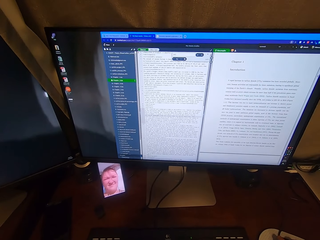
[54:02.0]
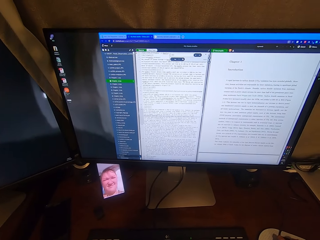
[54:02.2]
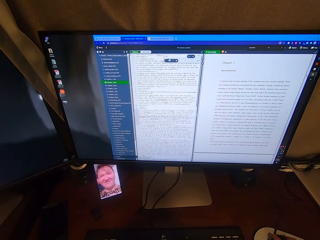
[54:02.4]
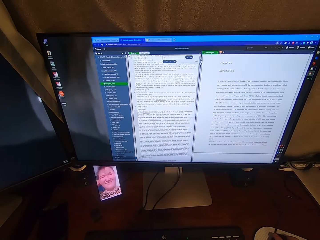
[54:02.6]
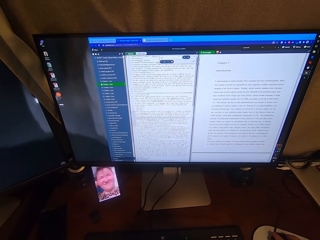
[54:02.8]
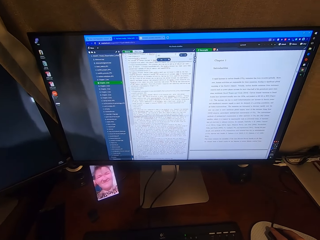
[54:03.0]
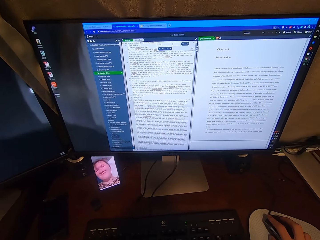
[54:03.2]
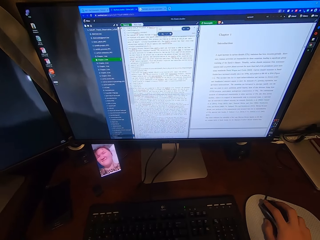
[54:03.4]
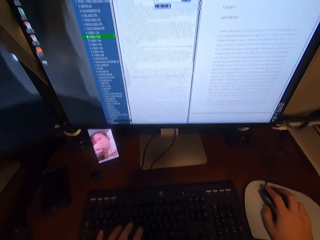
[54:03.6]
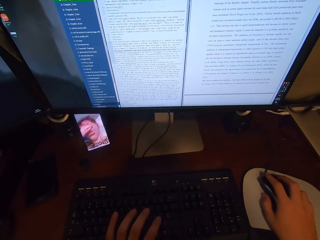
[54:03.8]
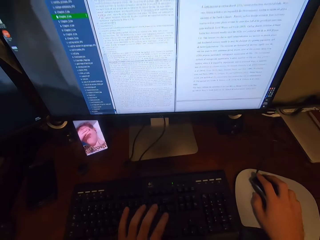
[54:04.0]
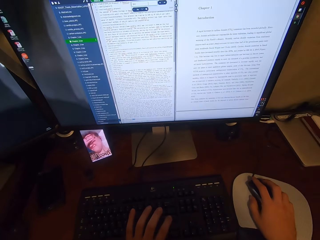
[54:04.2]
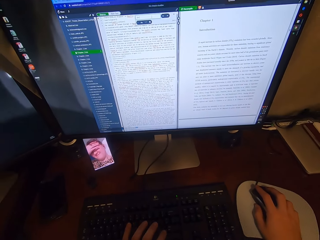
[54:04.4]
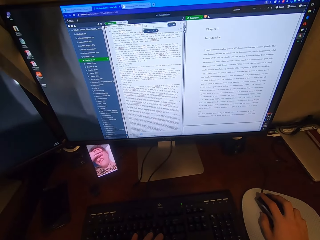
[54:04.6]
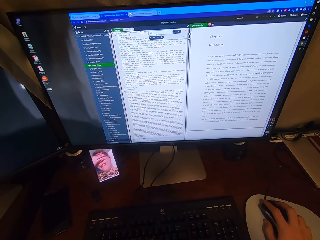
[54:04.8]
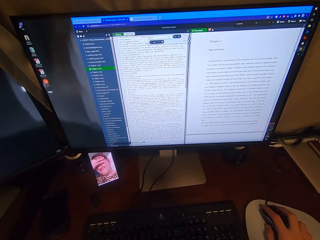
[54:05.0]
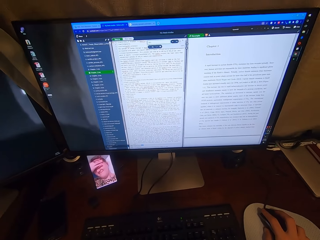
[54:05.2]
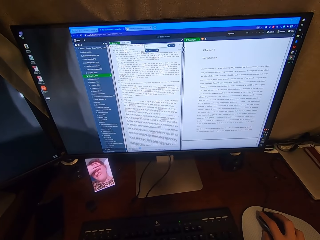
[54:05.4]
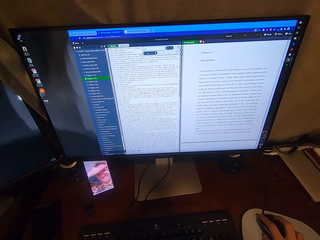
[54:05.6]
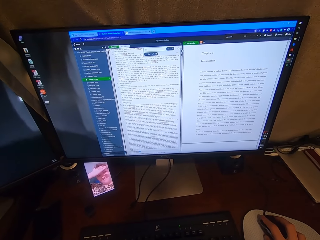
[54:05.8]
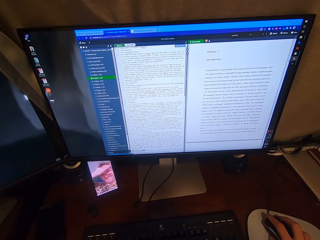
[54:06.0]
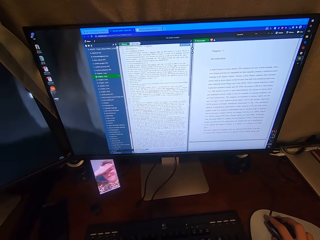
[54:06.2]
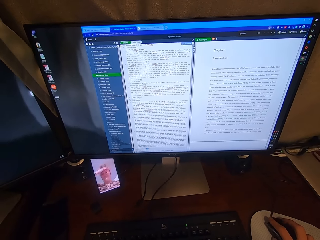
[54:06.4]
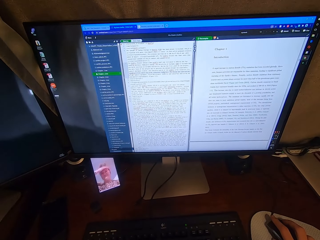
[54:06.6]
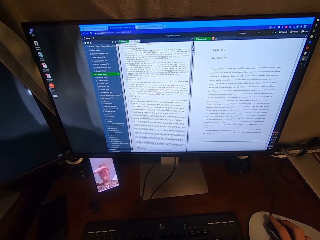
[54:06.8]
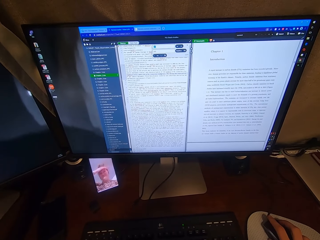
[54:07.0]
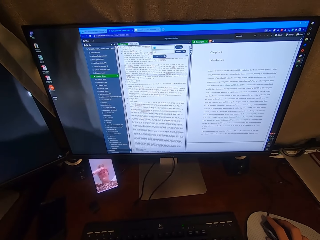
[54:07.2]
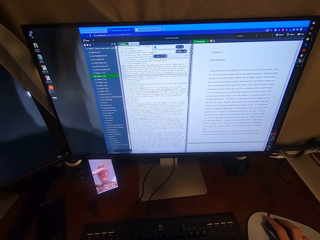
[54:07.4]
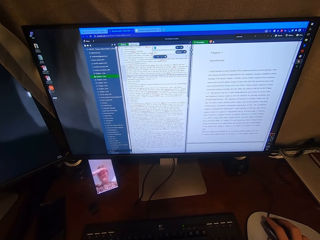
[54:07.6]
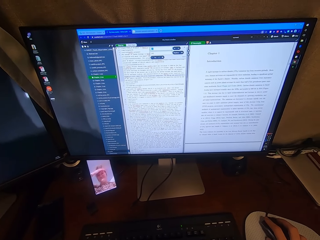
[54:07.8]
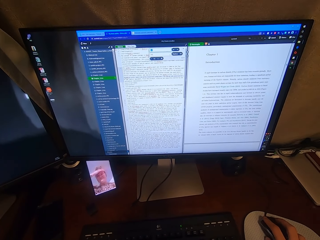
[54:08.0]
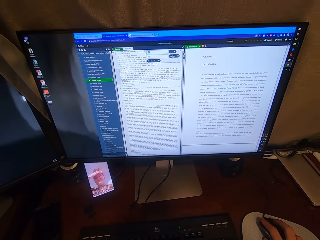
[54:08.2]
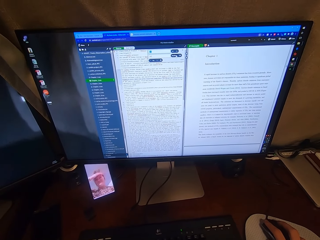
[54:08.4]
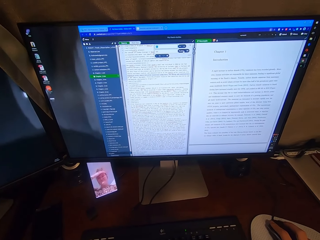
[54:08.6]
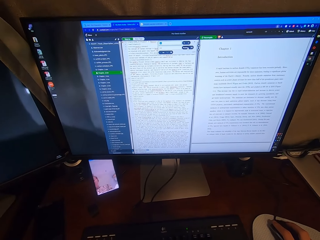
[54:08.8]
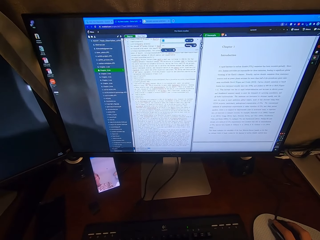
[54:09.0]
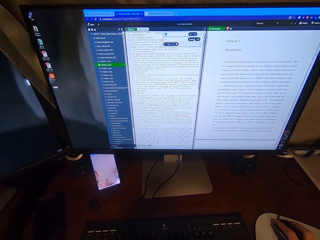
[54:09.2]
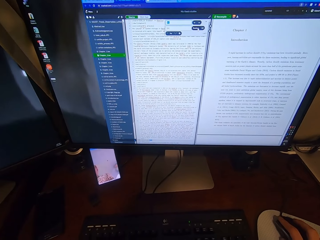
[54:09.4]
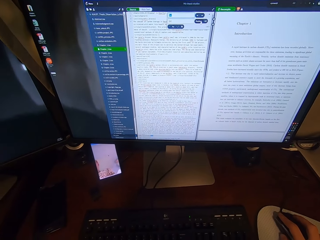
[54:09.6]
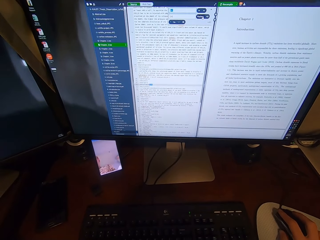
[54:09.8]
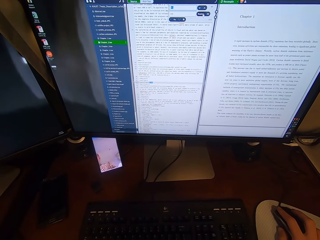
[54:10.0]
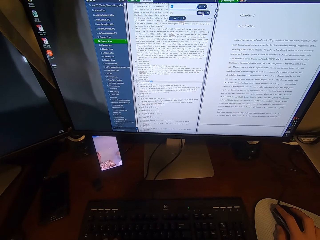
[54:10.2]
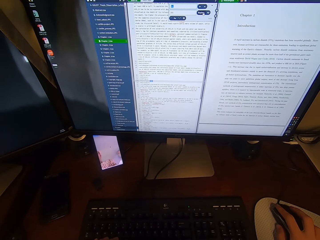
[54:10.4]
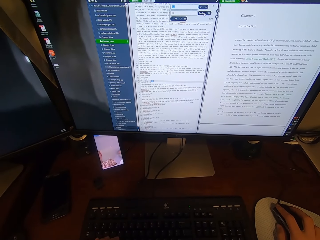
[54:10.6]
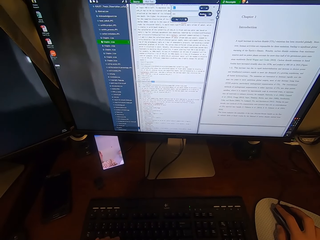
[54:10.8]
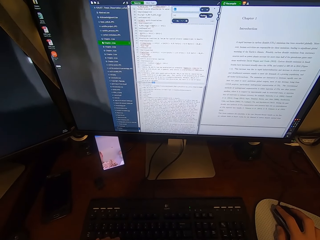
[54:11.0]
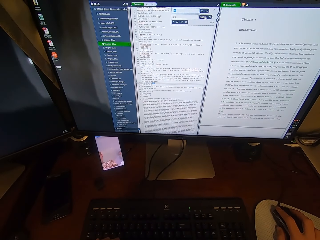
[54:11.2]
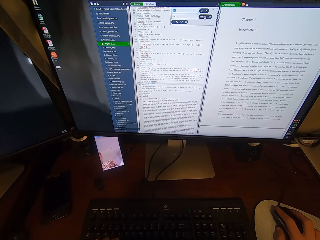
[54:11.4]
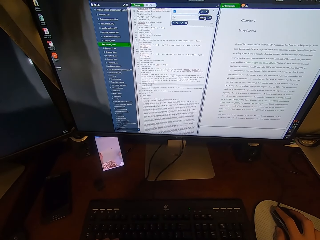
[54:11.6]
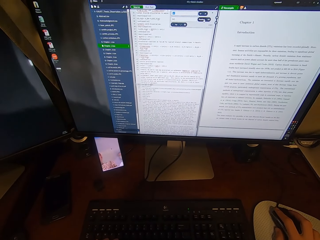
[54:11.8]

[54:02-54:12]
The camera wearer types on the keyboard attached to the desktop computer with his left hand. He clicks on the USB mouse attached to the desktop computer with his right hand.

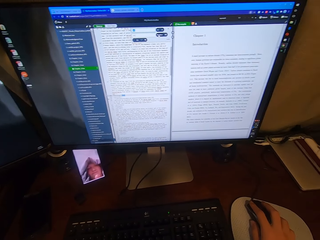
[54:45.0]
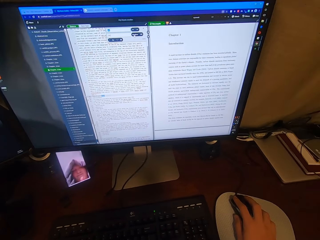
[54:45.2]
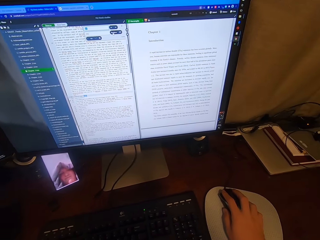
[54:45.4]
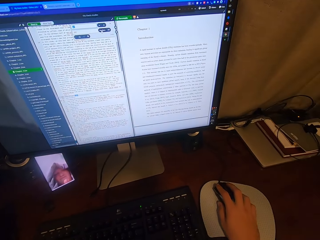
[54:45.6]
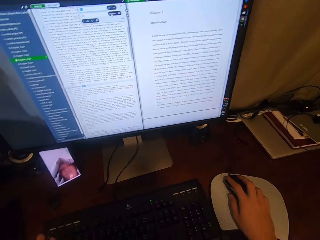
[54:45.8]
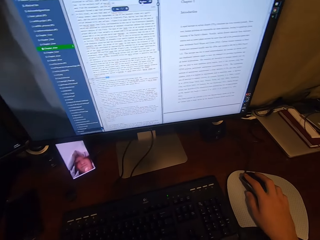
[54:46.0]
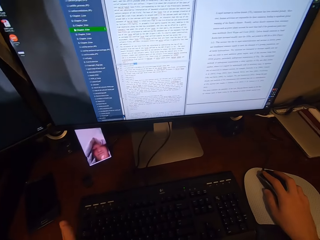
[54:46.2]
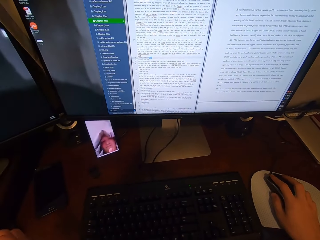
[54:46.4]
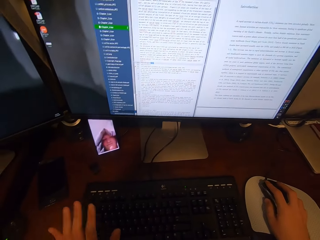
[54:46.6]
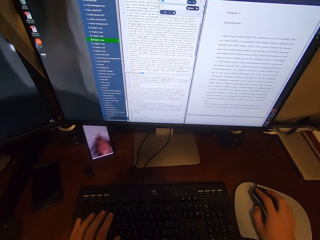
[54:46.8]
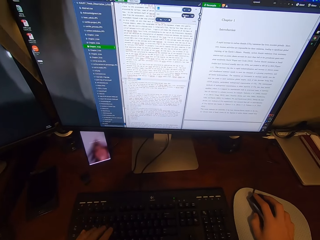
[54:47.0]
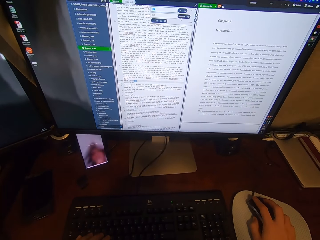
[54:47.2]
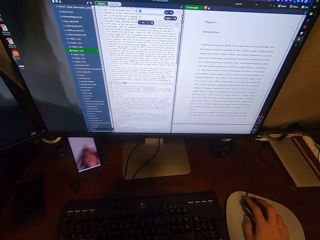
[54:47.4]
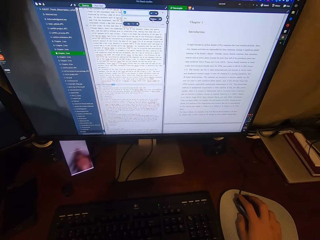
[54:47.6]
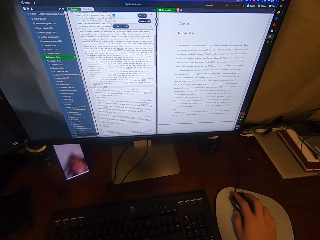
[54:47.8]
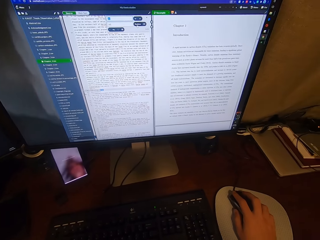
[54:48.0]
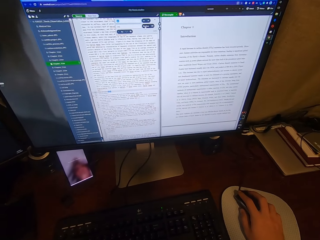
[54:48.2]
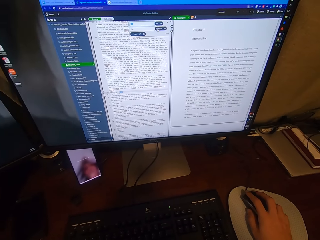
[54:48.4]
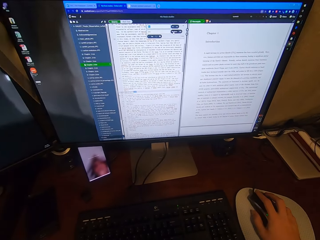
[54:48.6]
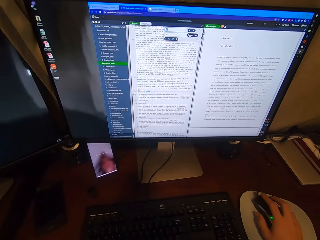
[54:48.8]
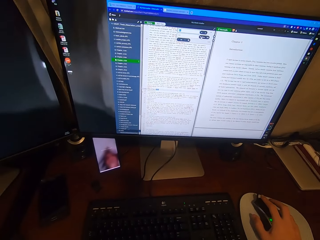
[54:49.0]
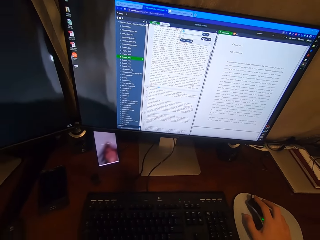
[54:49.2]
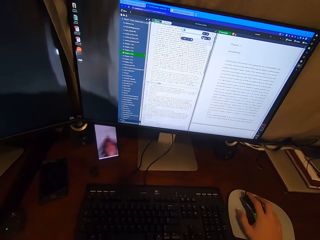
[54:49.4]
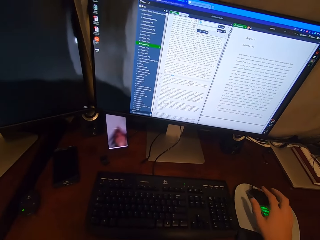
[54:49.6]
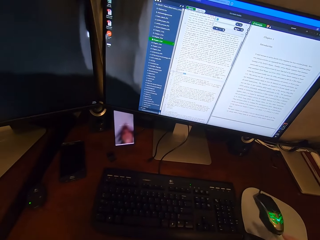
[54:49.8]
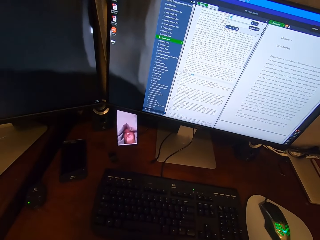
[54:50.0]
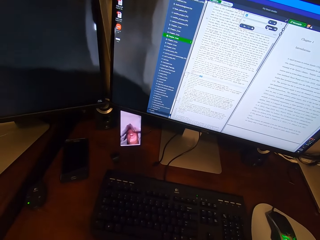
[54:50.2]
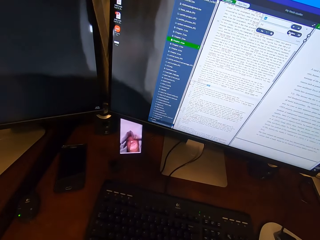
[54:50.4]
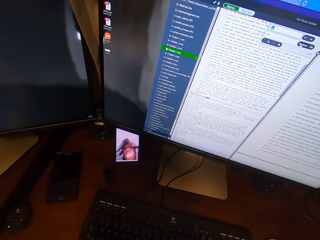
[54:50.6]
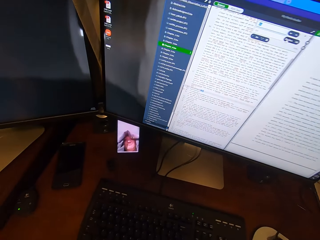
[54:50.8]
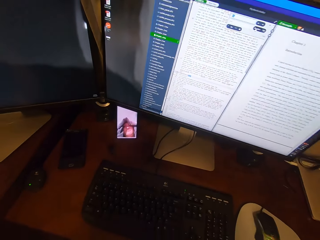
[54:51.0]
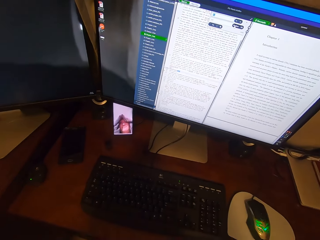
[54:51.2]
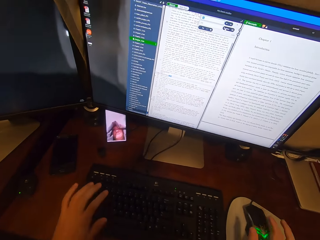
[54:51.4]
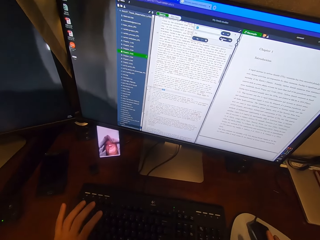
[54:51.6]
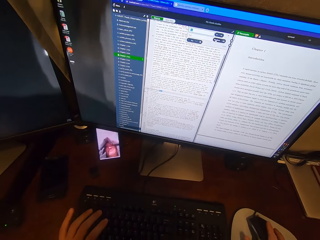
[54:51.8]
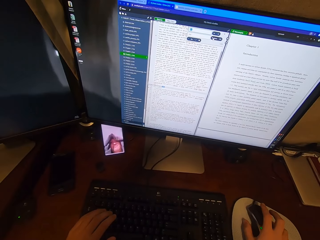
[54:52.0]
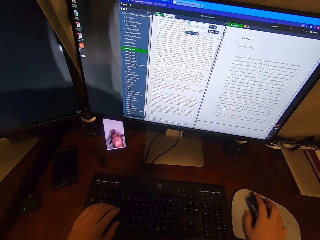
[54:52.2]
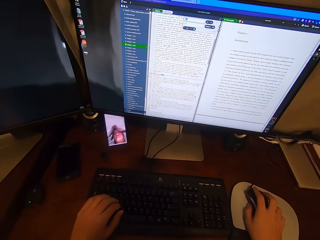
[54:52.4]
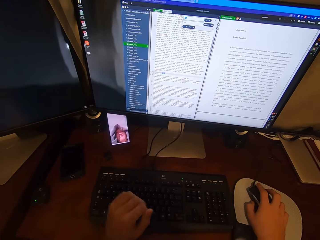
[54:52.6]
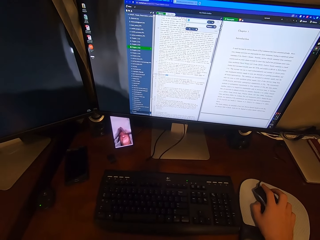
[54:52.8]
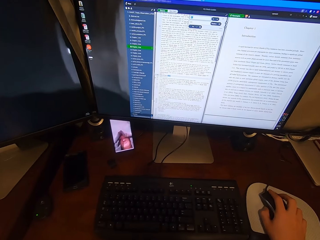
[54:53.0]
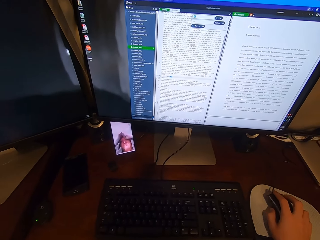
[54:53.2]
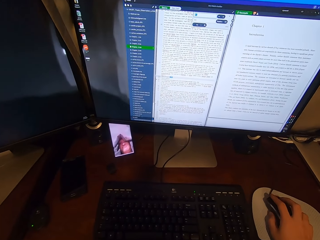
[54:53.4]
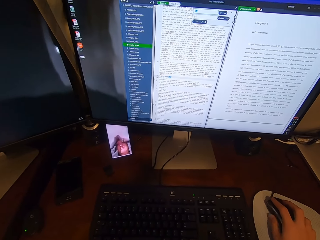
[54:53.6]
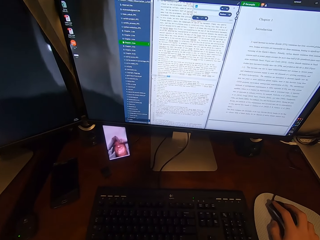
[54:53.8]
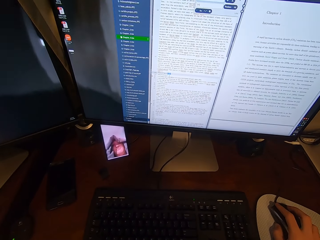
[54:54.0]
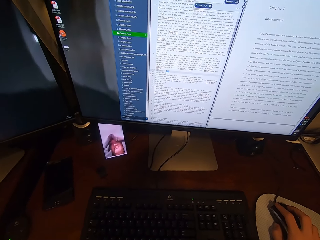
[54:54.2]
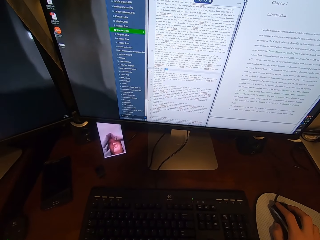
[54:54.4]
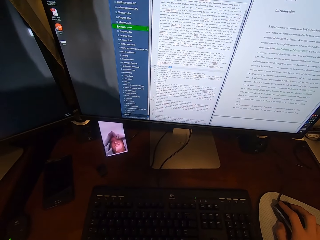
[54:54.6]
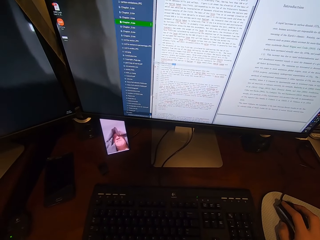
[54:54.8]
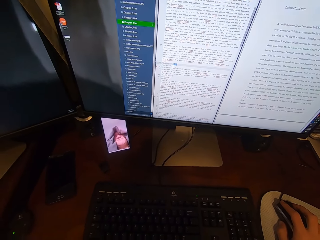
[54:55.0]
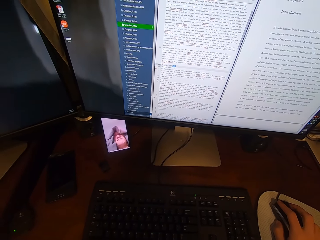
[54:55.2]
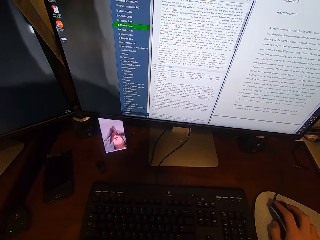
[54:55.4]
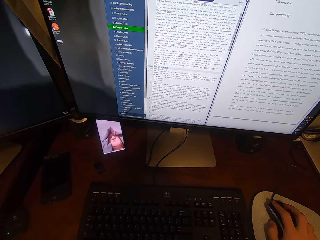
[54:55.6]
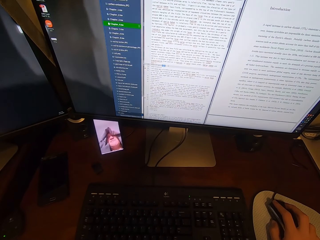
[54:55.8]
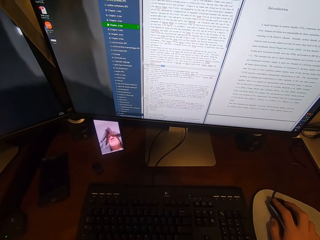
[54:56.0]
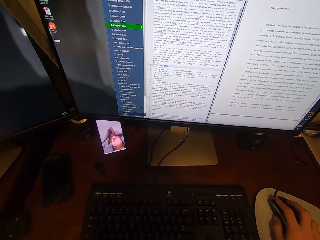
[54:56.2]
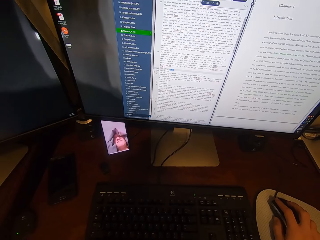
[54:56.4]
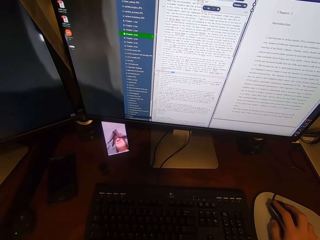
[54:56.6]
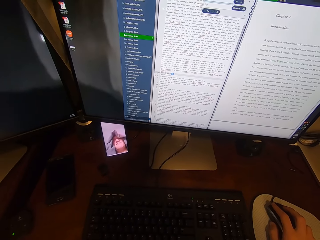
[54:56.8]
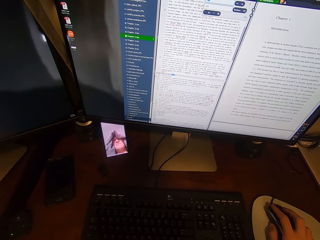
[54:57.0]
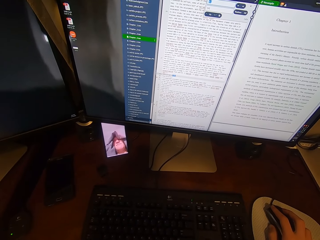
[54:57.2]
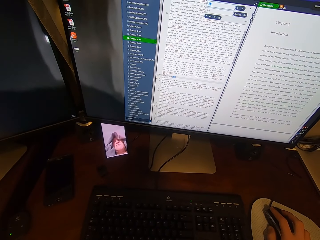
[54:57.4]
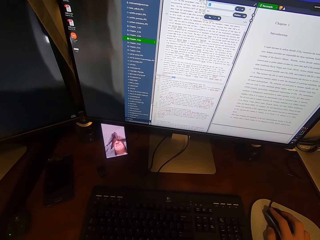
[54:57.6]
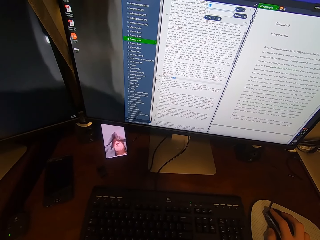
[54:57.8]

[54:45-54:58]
The camera wearer adjusts the left hand. He releases the mouse. He places his left hand on the keyboard attached to the desktop computer. He holds the mouse and the keyboard. He lifts the left hand from the keyboard and looks at the monitor.
